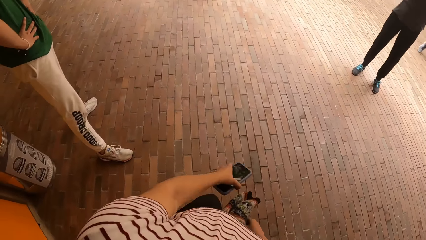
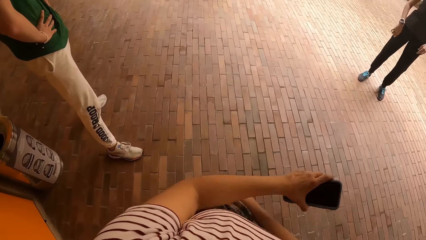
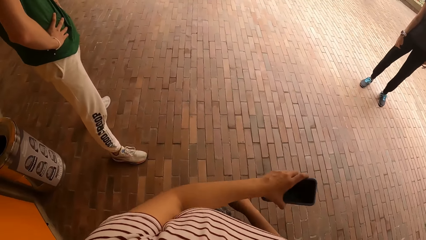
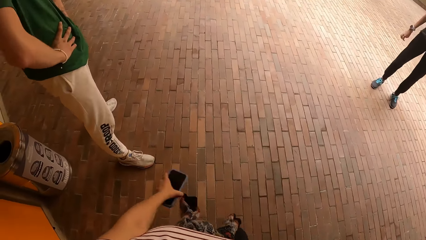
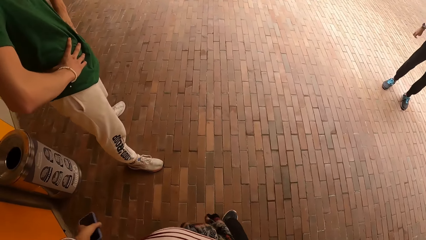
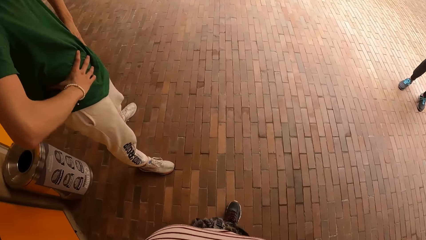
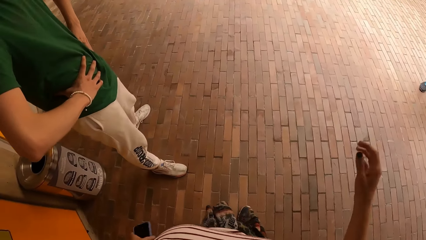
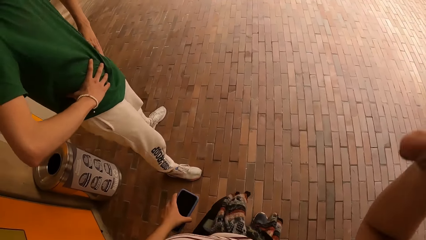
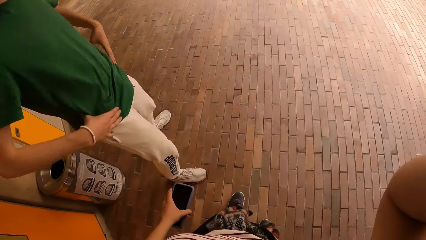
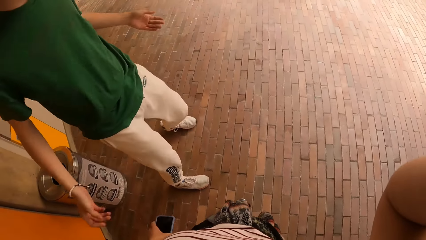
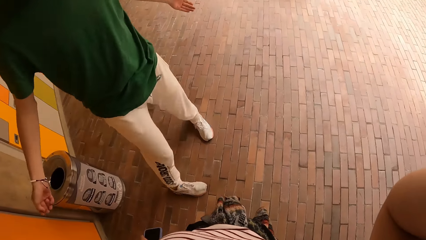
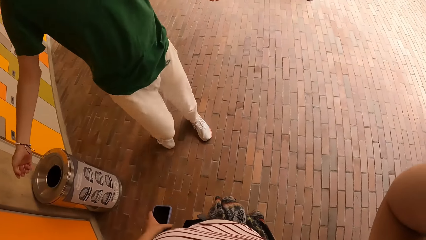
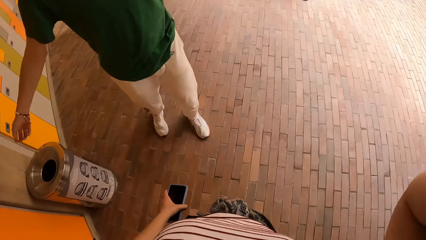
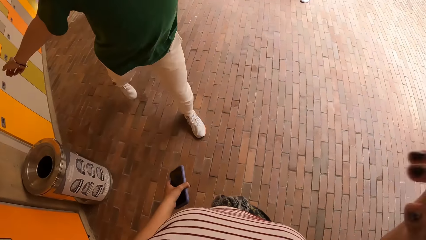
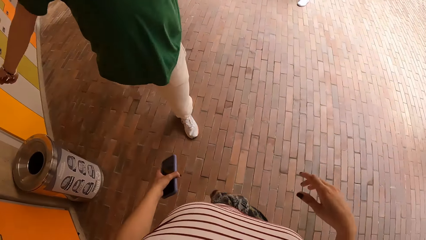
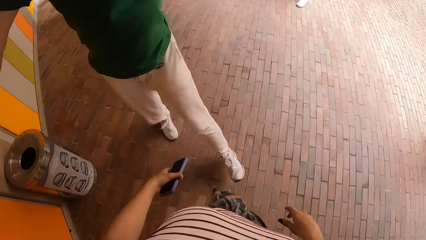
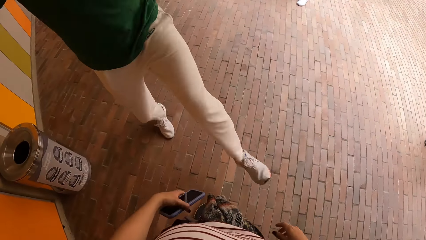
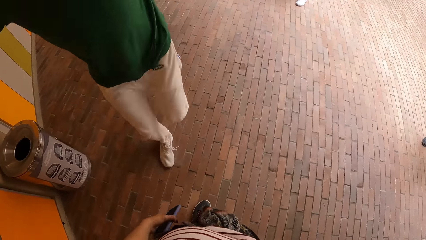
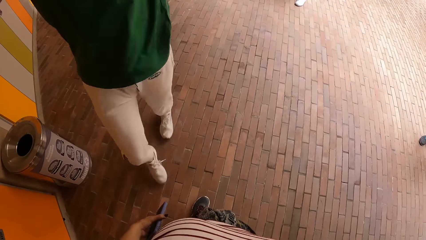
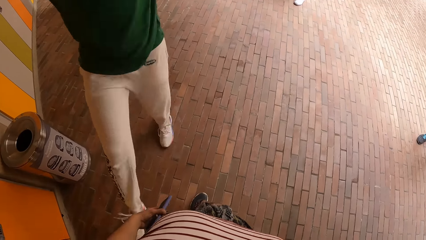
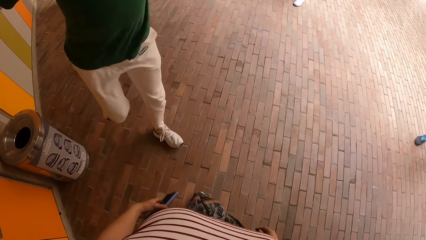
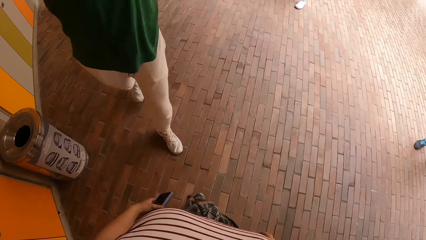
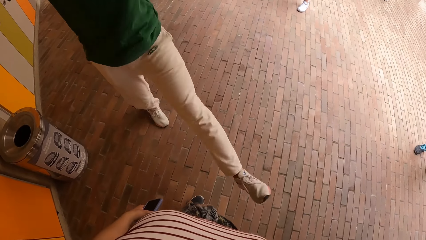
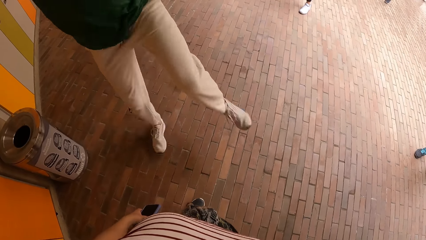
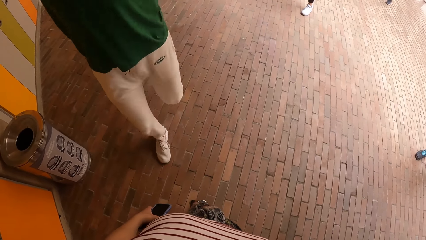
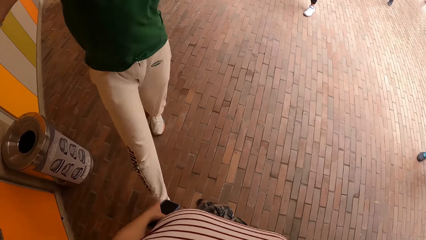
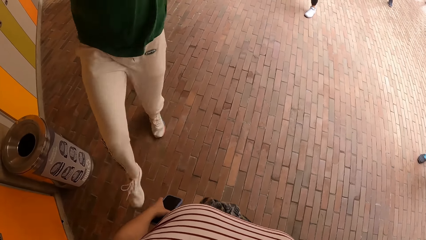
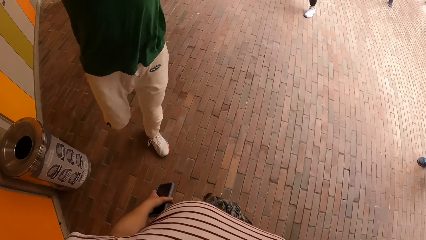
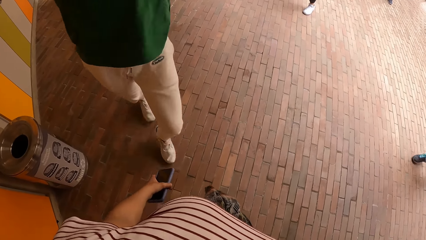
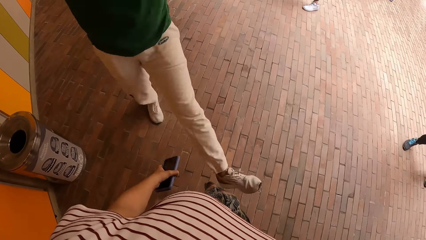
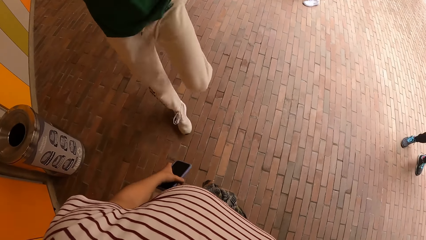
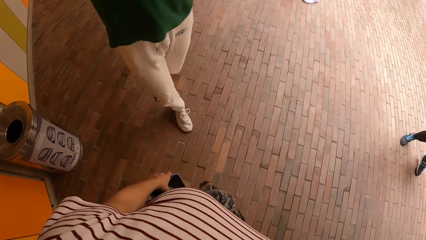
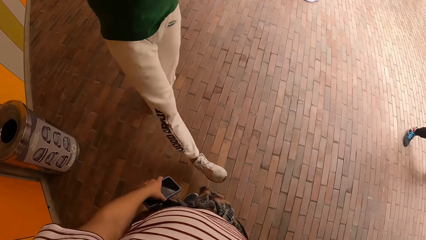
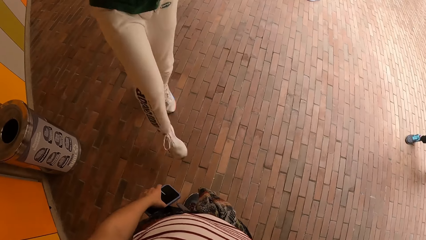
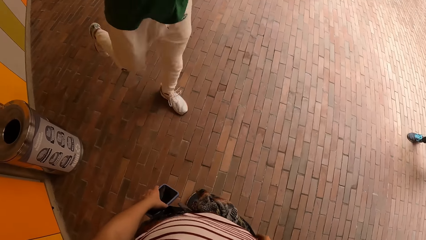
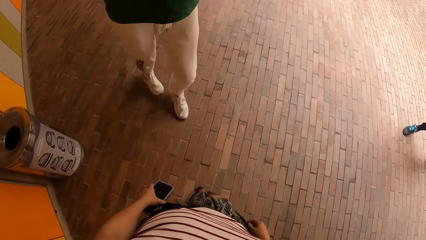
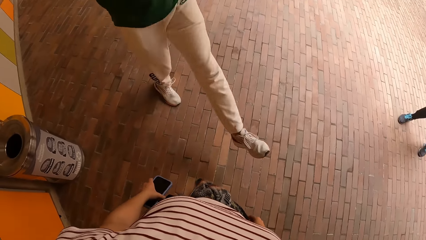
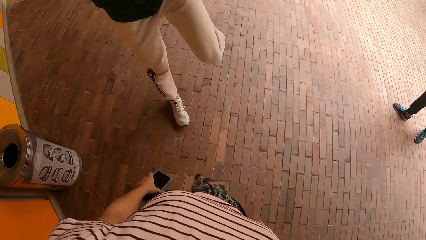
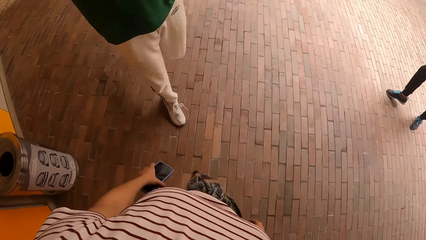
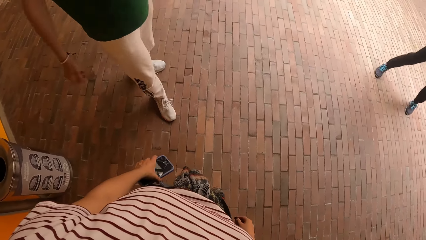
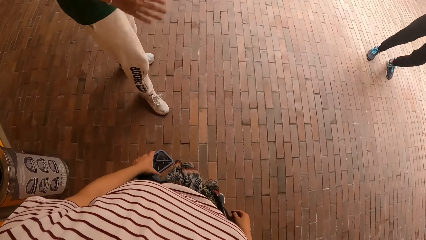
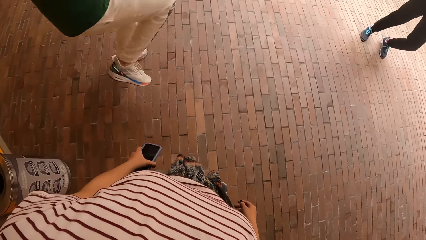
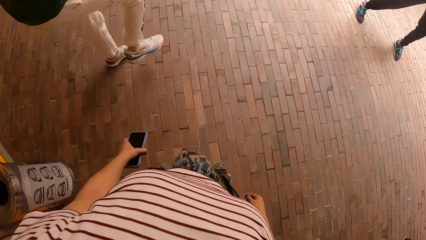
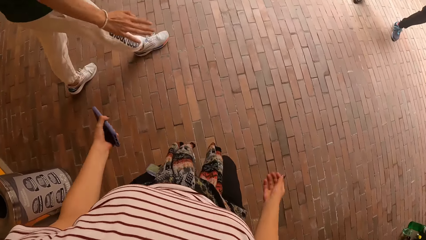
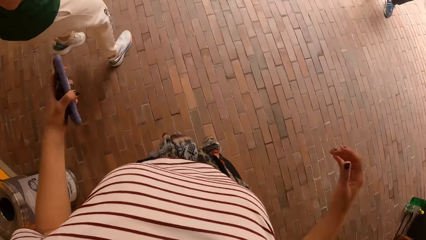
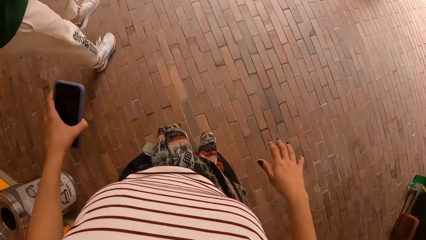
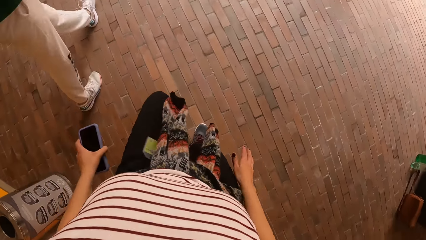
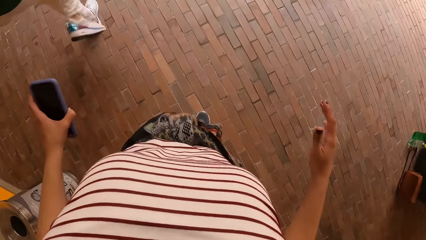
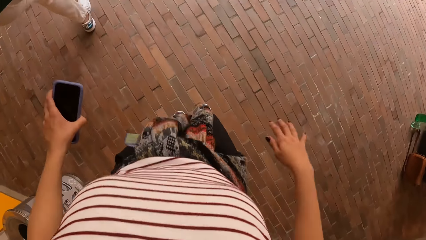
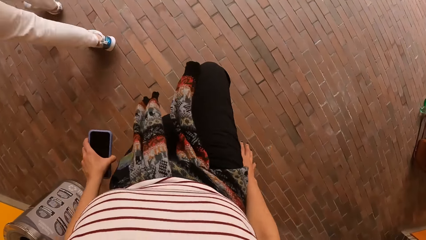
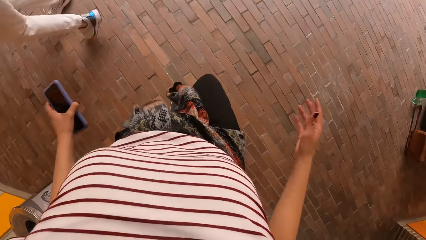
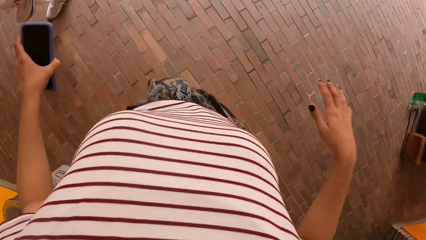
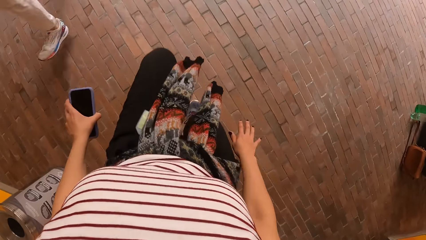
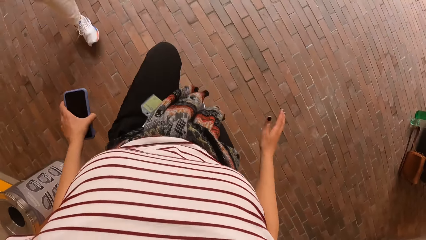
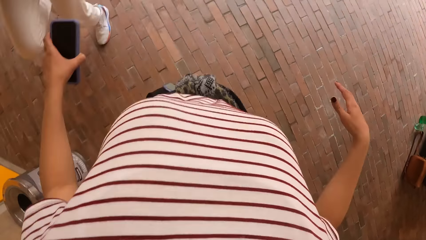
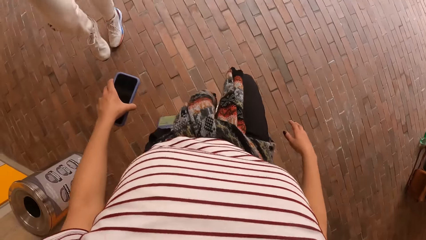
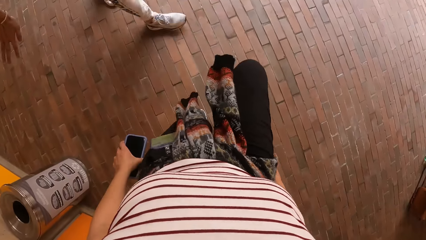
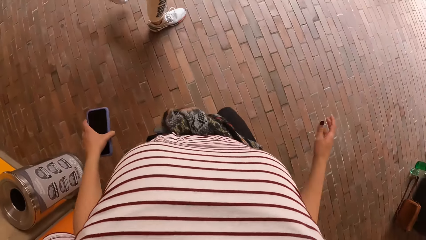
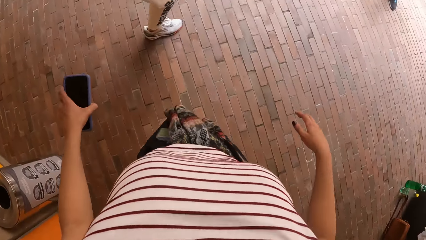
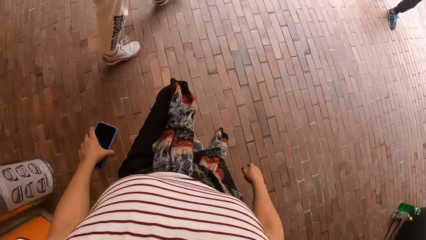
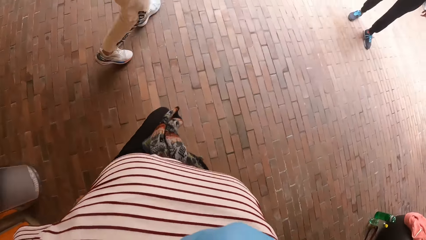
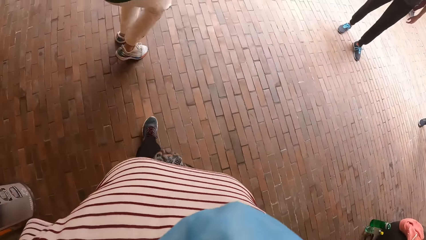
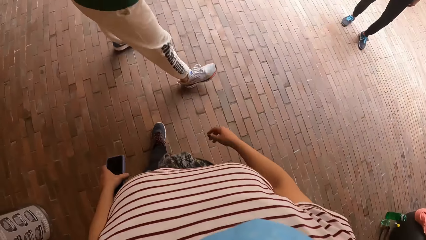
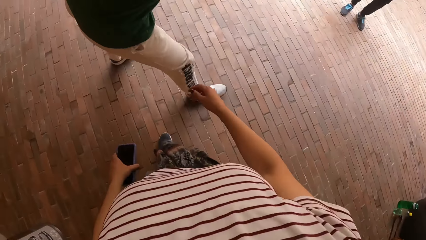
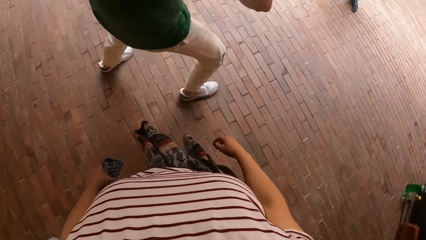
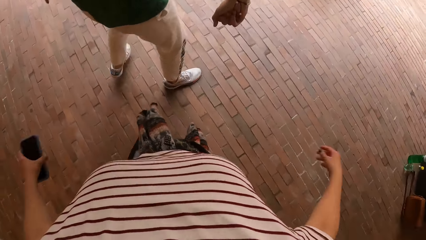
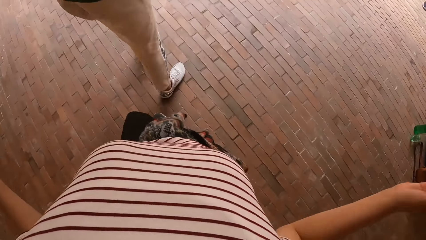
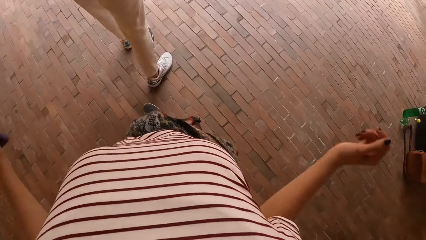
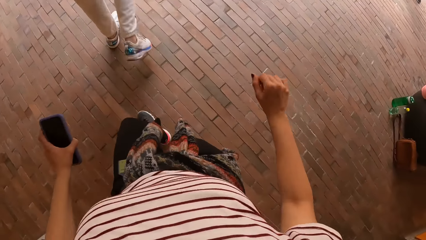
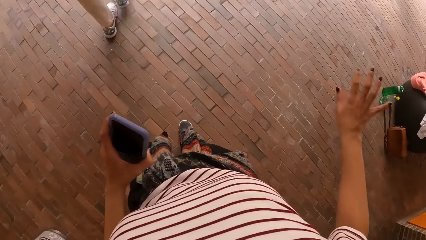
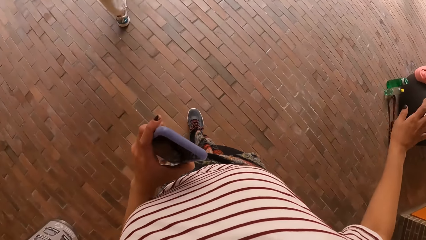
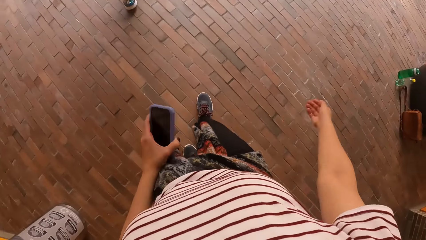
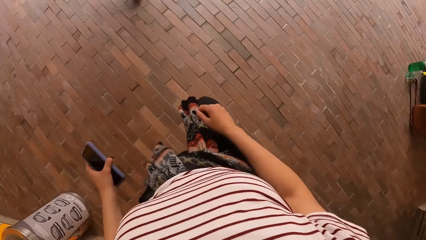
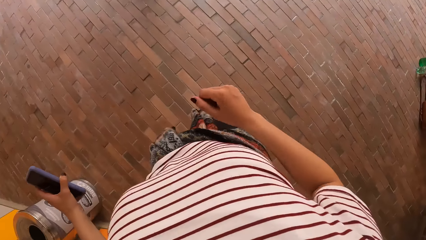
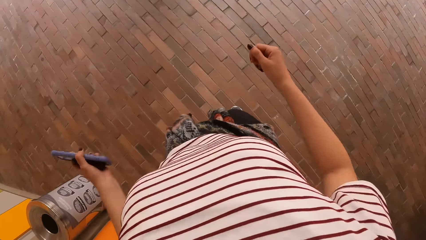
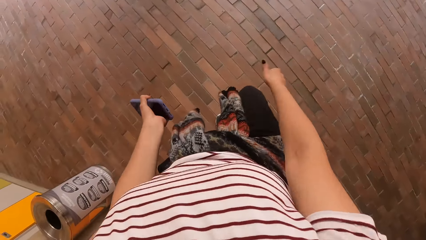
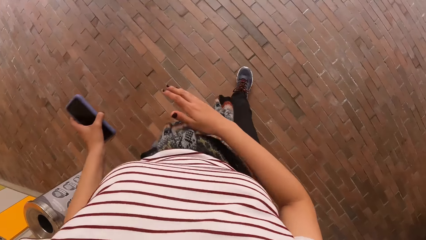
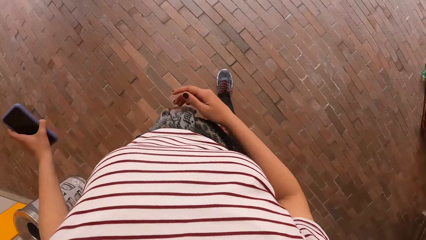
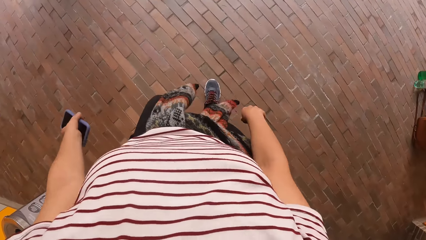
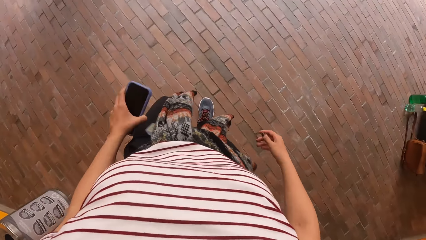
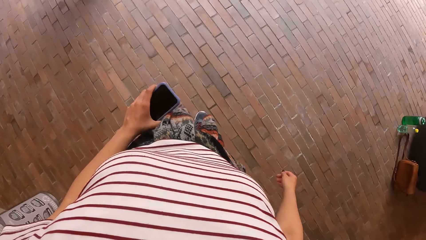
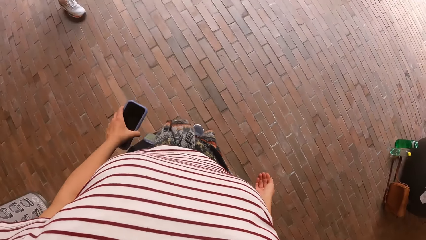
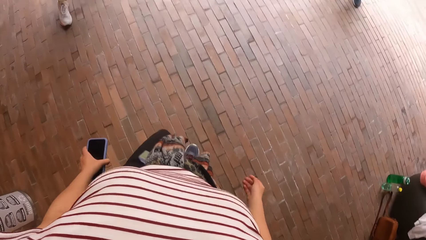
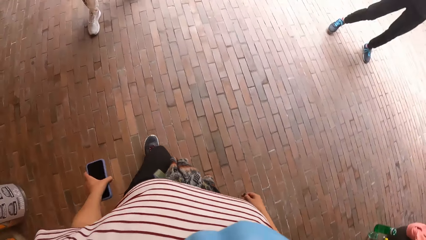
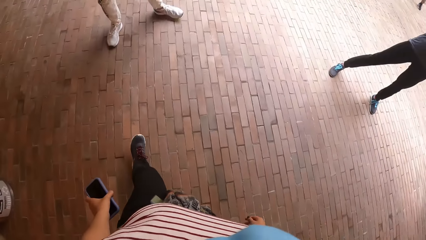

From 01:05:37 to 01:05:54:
A man places both hands on his waist. The camera wearer lifts the right hand and adjusts the camera. The man dances in front of the group of people. The camera wearer converses with another man. A third man dances in front of the group of people. The camera wearer dances with friends with the phone in her left hand in front of the group of people.
